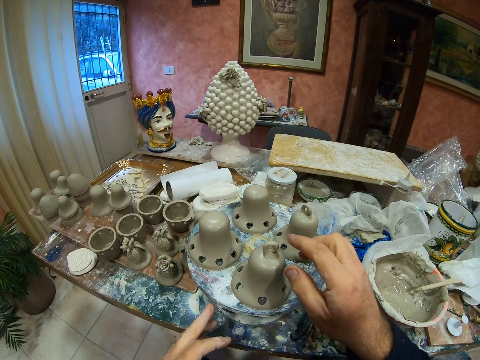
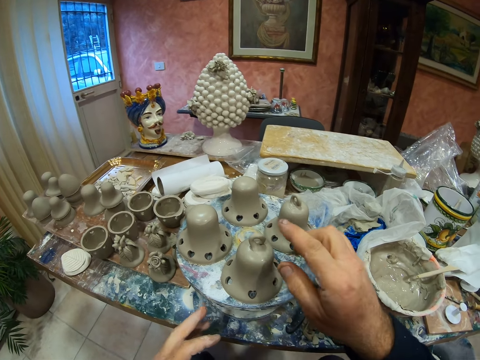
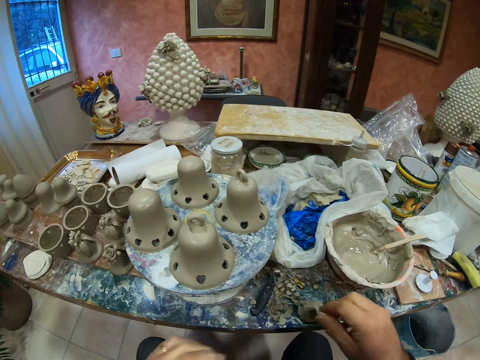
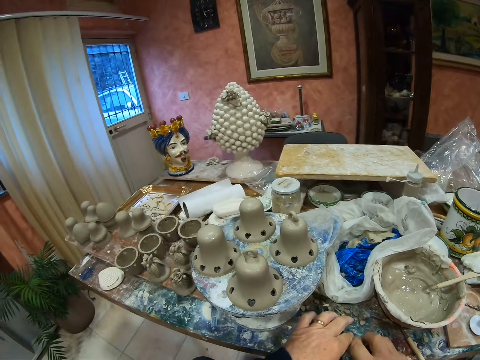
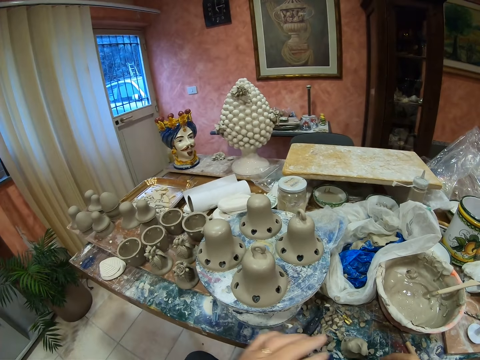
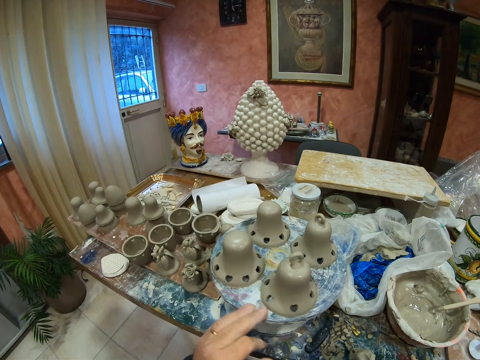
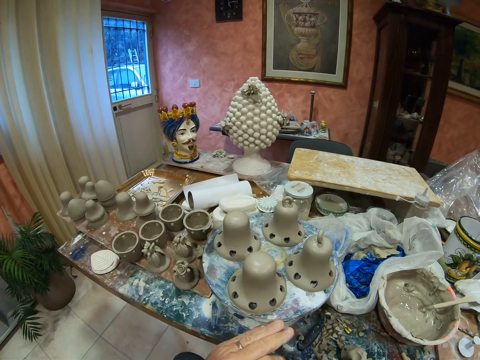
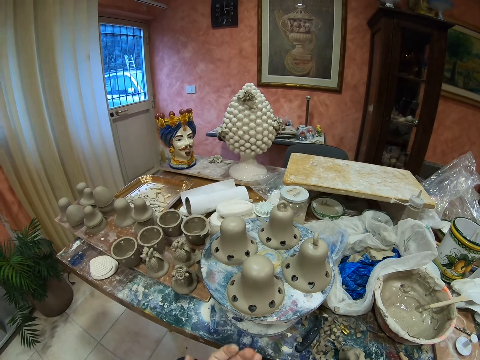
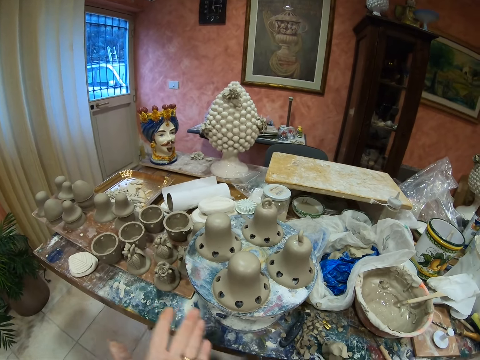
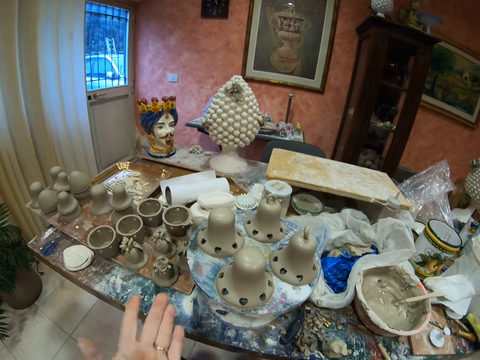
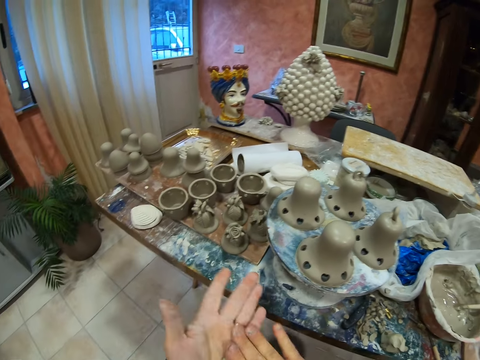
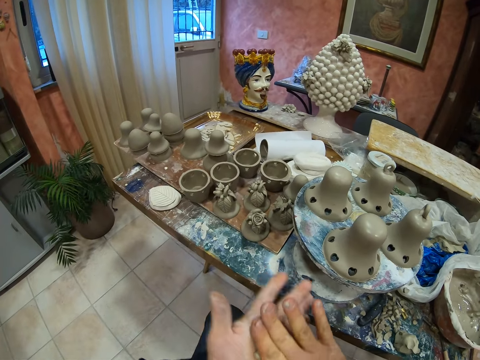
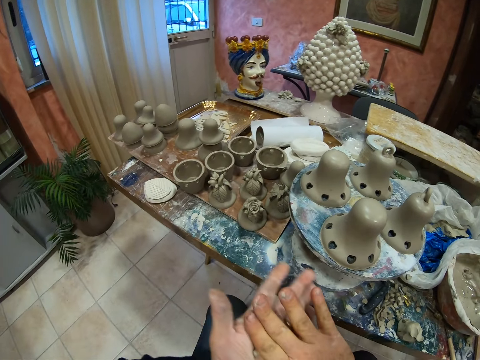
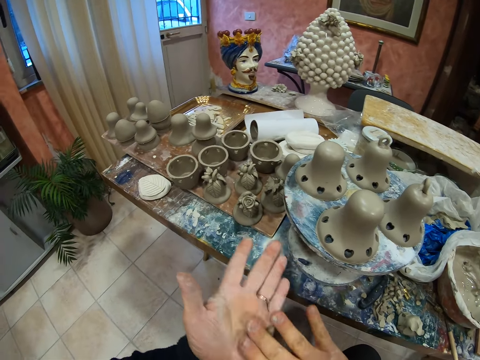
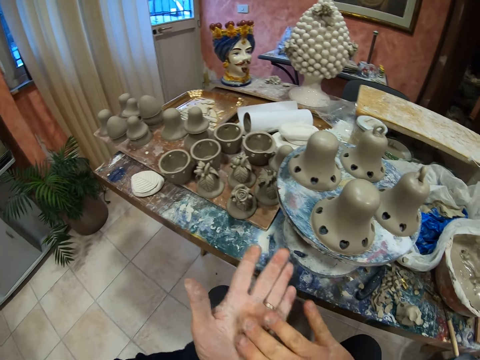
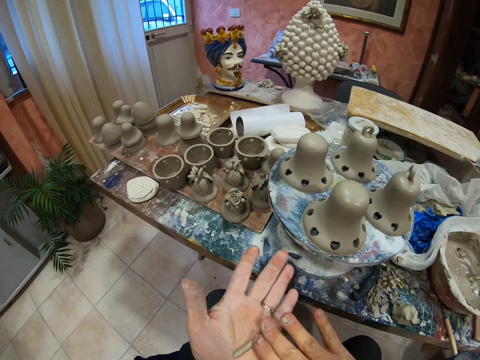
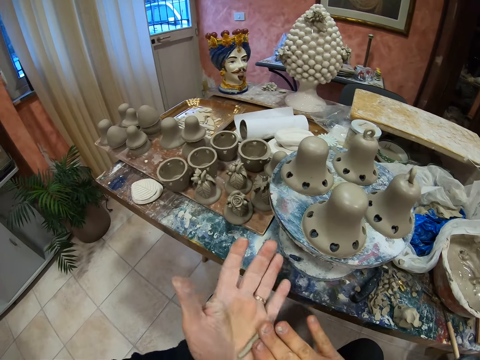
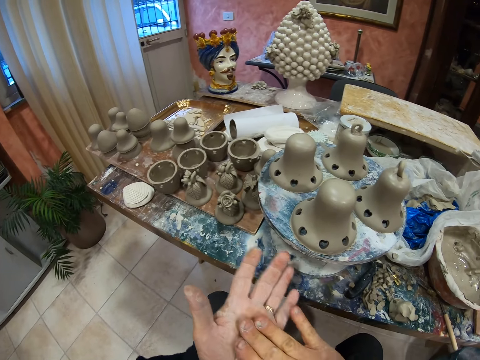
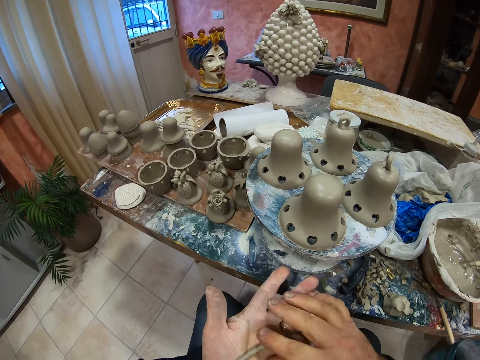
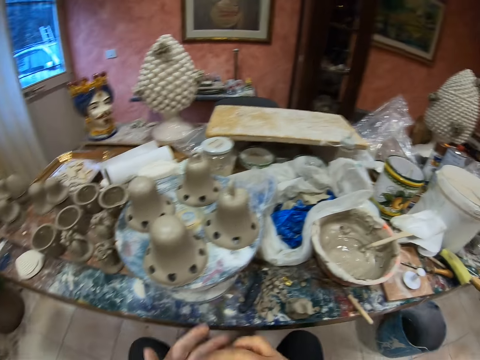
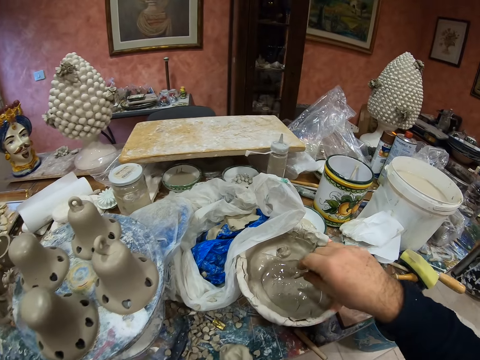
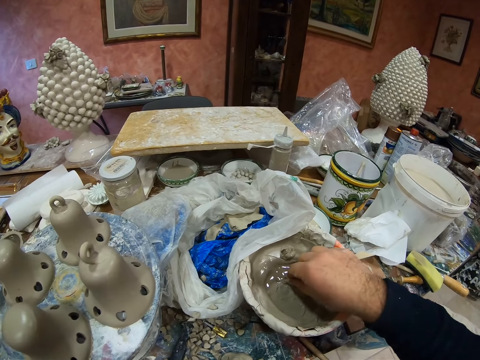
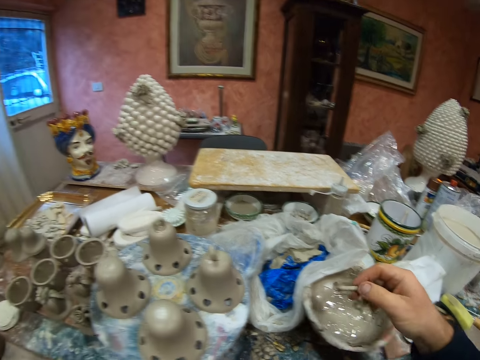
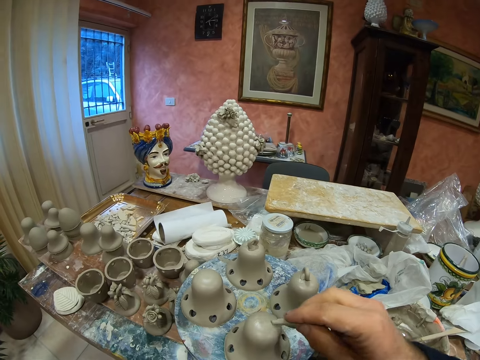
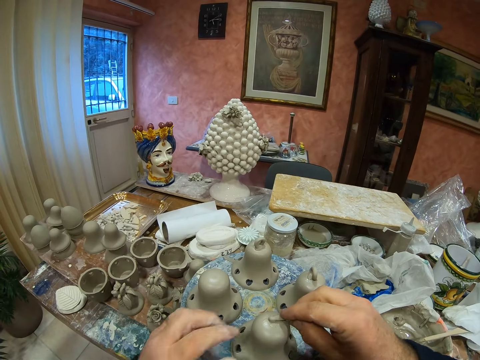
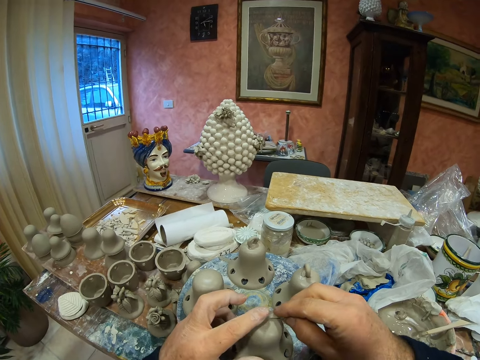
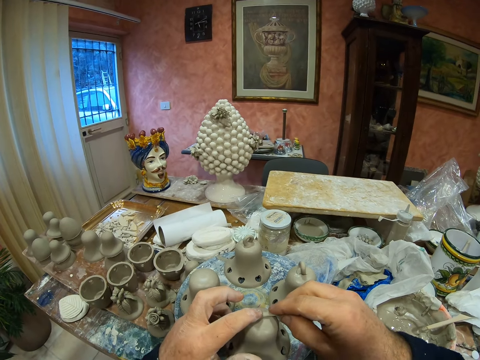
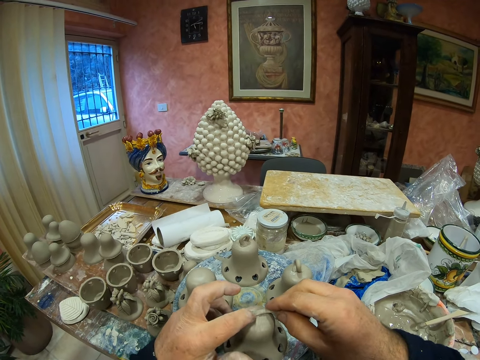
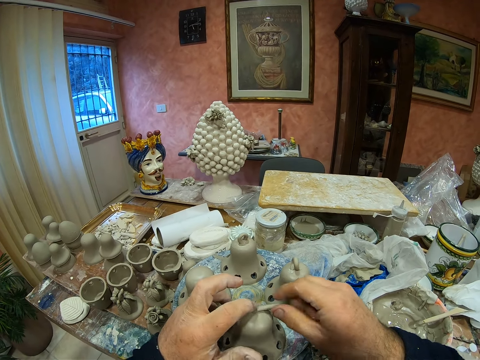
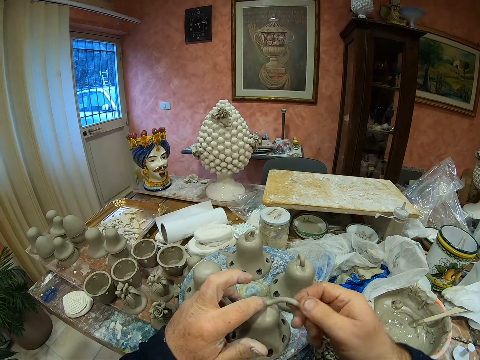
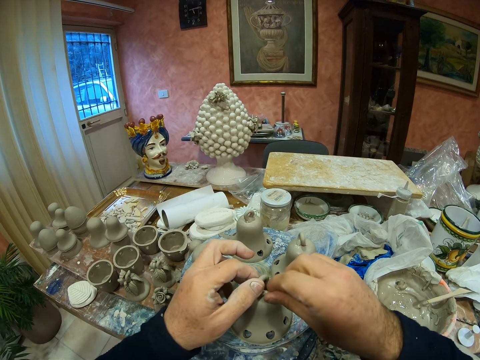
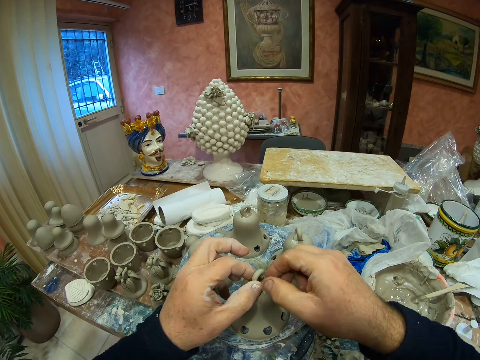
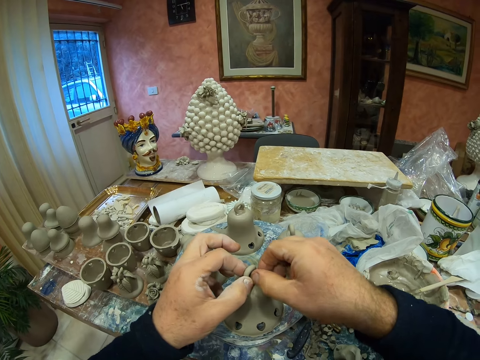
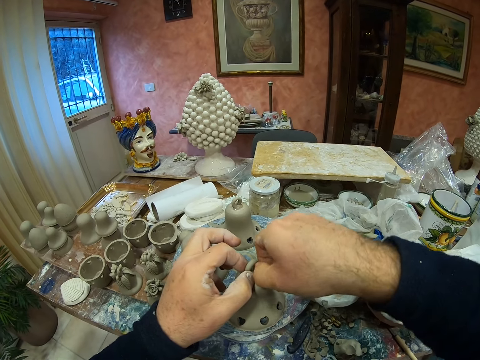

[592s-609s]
The camera wearer picks up a clay. They spin the plate stand. They rub the clay modelling on hands. They spiral the clay with hands. They dip the clay stick in the clay paste in the bowl. They mold the clay stick on the pottery clay molds.

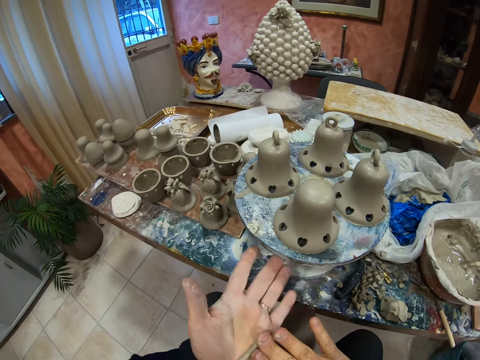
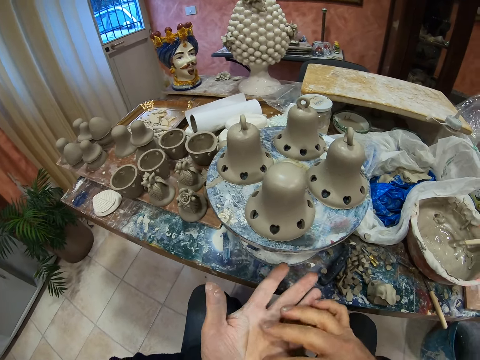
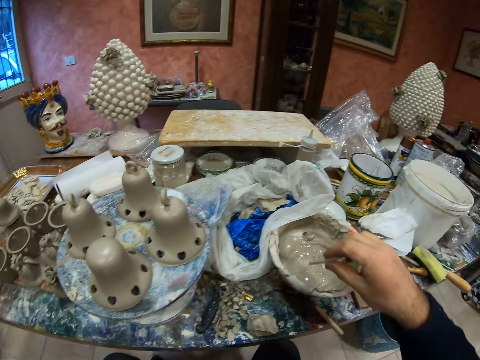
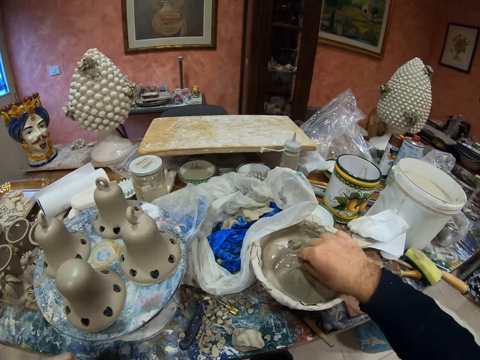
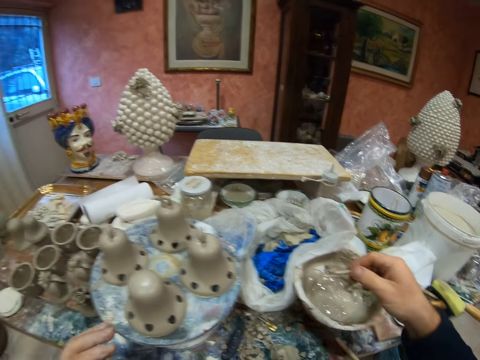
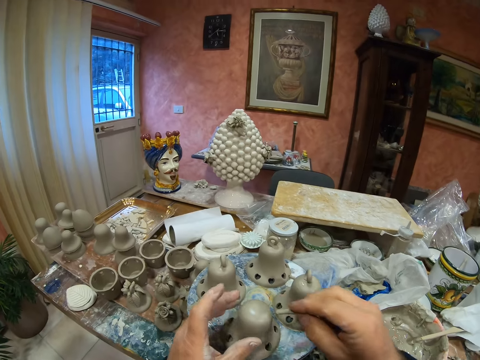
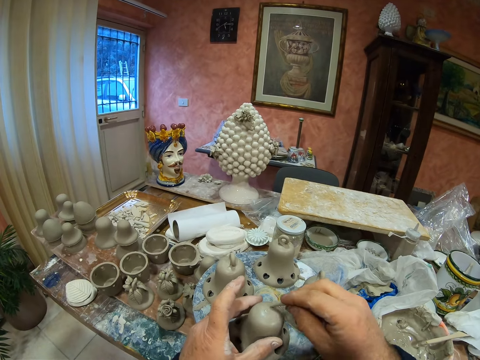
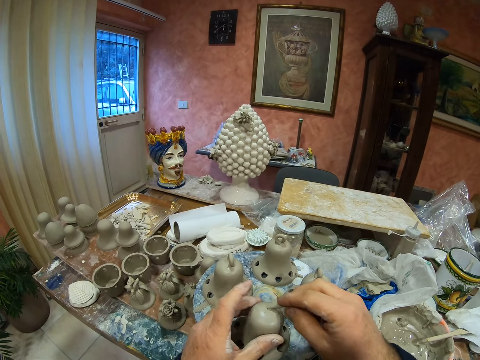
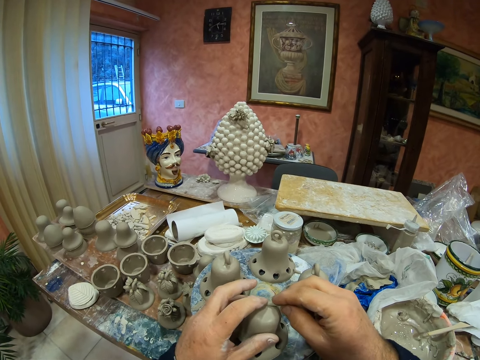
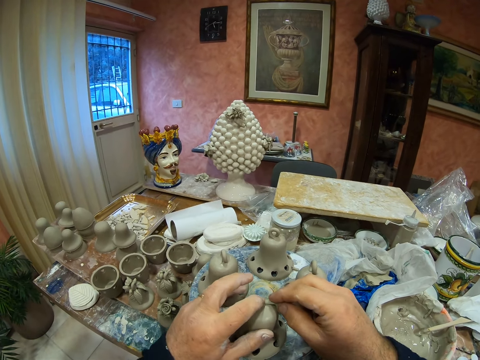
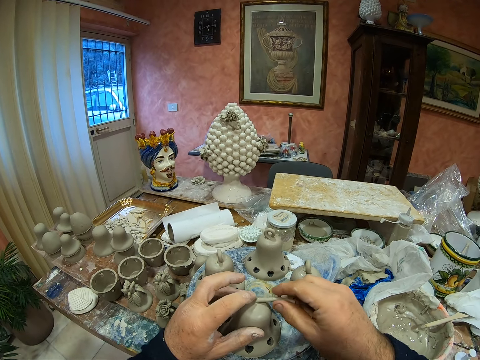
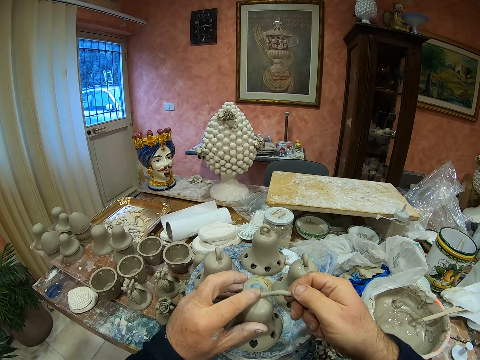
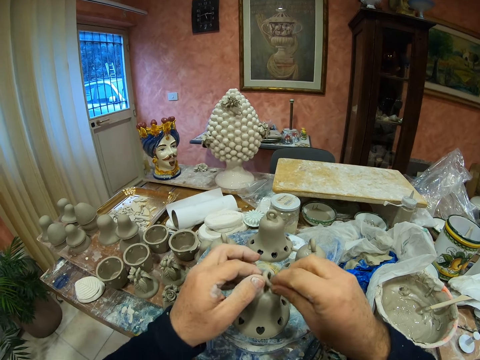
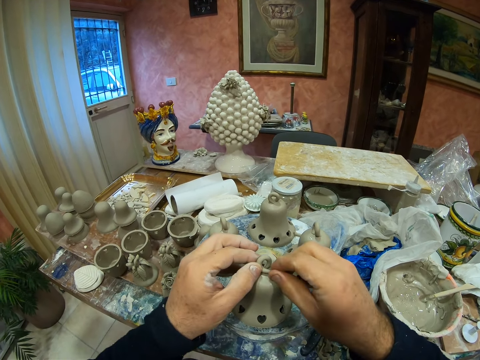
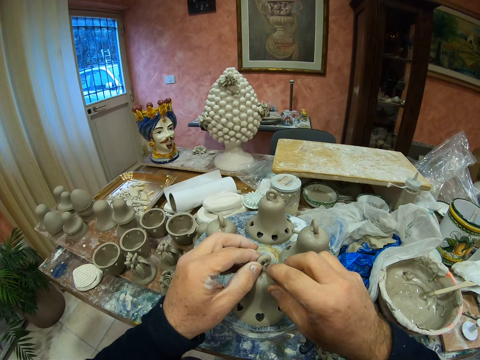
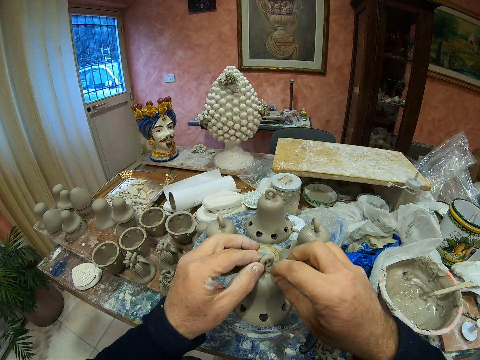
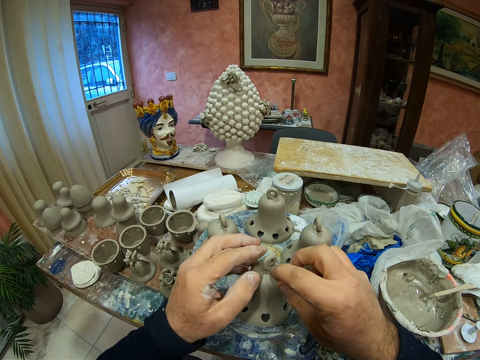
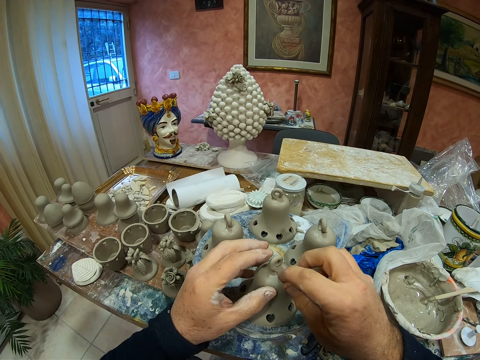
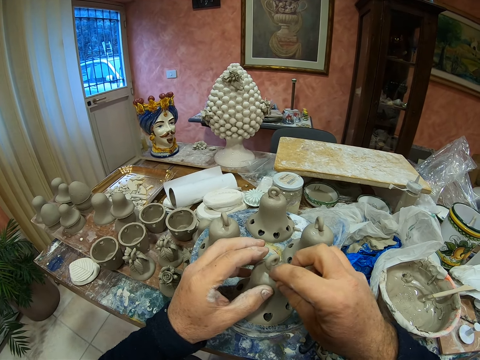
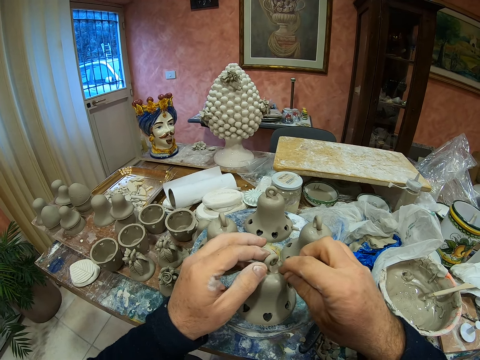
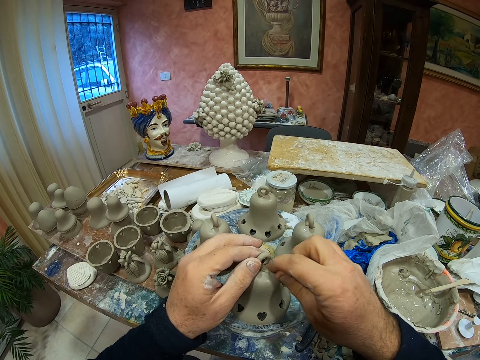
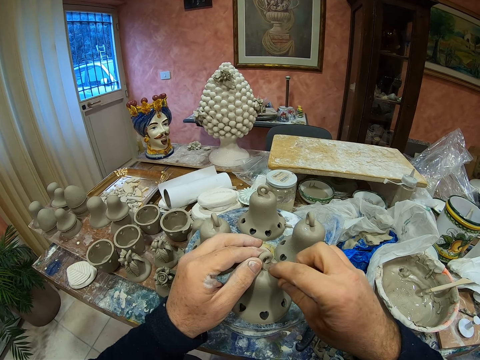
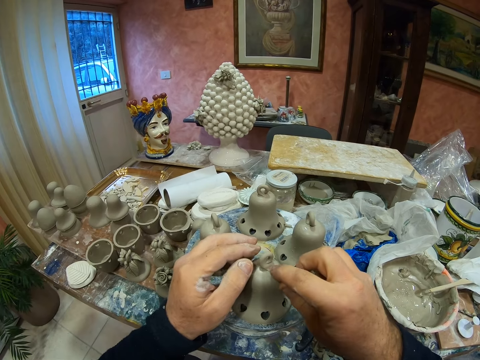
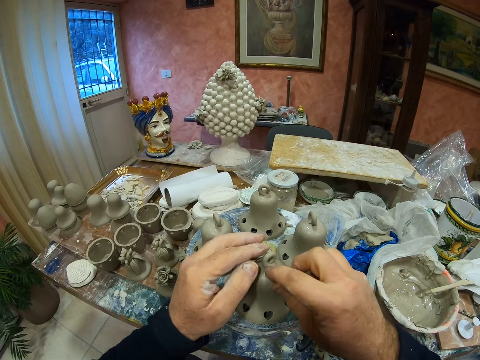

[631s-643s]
The camera wearer dips the clay stick in the clay paste in the bowl. They mold the clay stick on the pottery clay molds.
